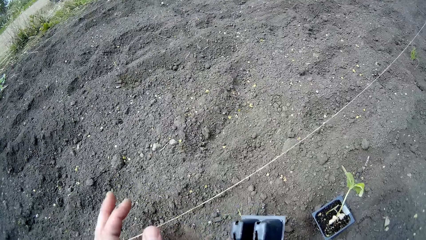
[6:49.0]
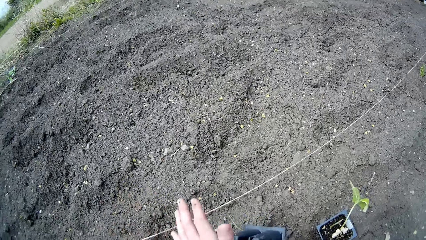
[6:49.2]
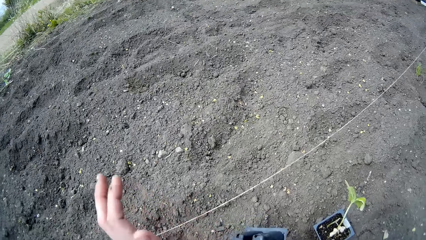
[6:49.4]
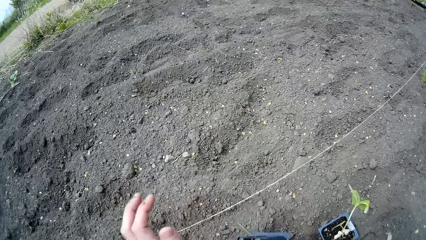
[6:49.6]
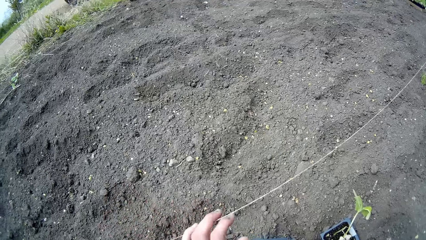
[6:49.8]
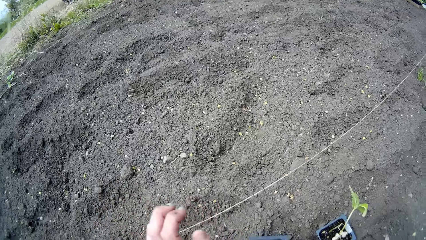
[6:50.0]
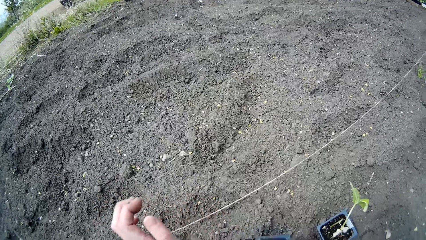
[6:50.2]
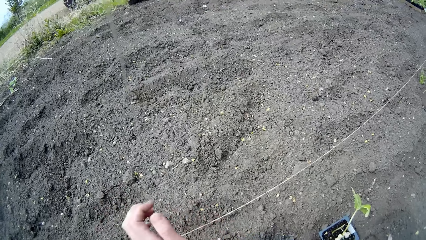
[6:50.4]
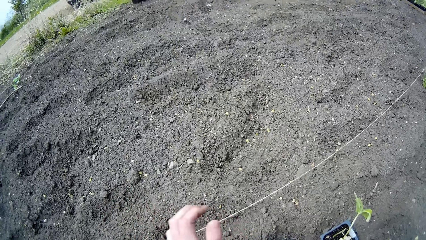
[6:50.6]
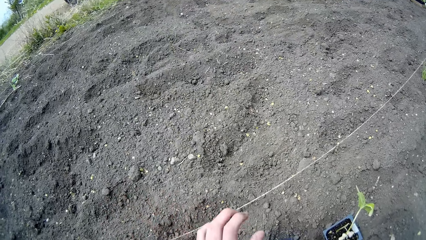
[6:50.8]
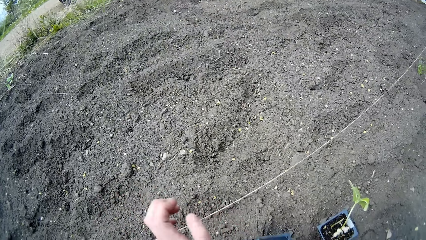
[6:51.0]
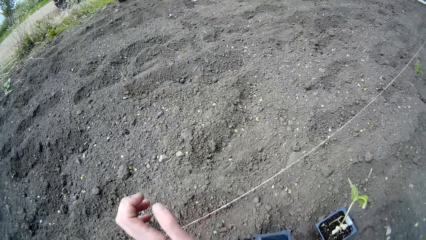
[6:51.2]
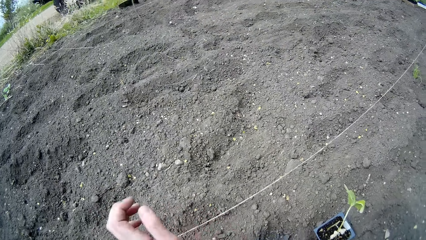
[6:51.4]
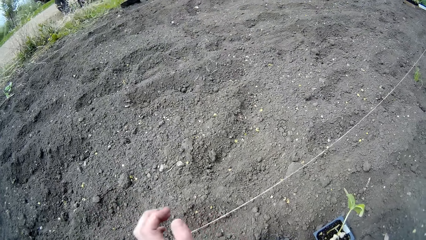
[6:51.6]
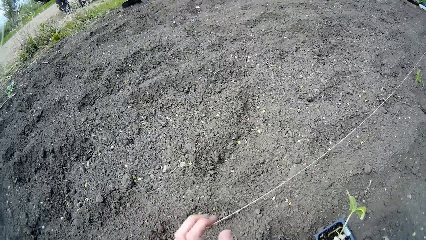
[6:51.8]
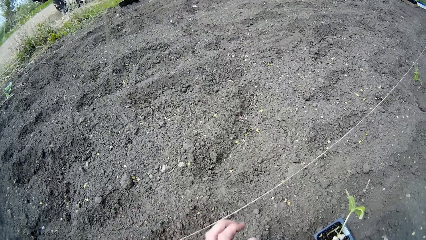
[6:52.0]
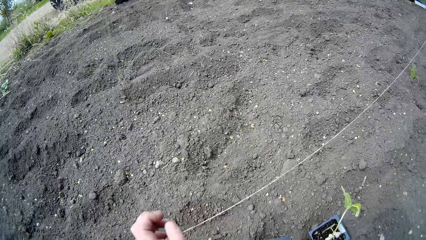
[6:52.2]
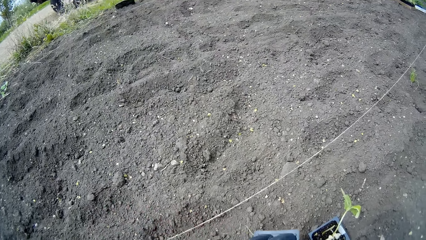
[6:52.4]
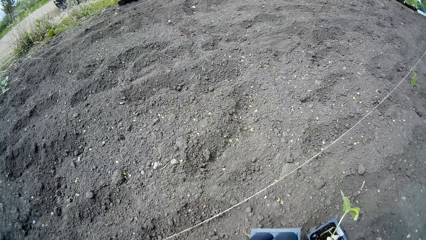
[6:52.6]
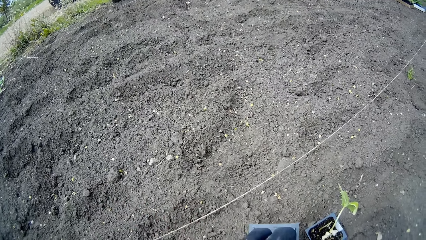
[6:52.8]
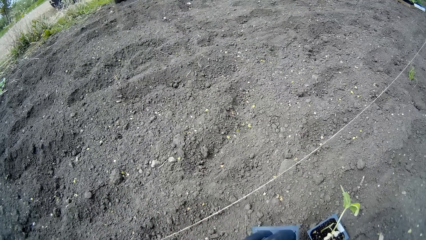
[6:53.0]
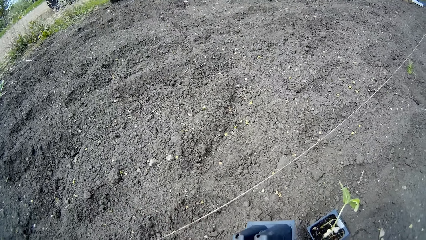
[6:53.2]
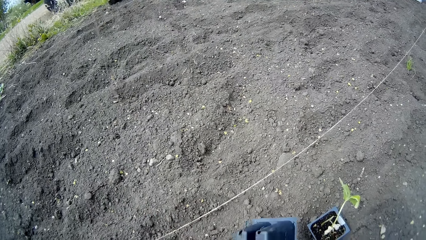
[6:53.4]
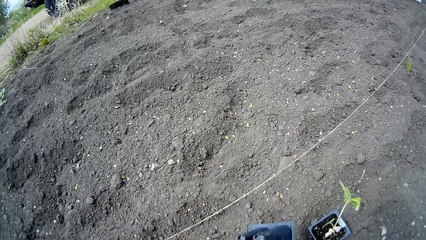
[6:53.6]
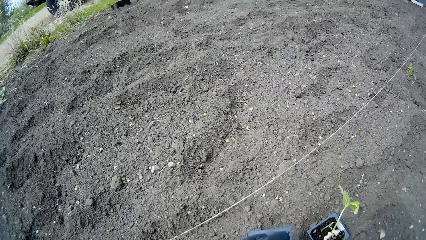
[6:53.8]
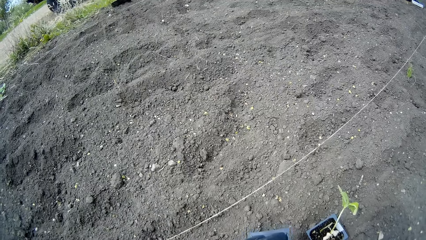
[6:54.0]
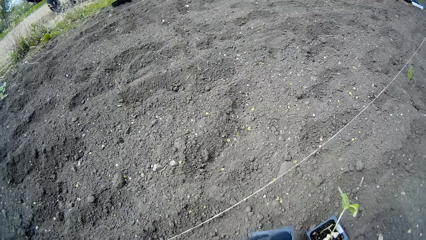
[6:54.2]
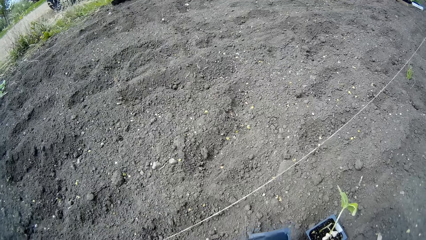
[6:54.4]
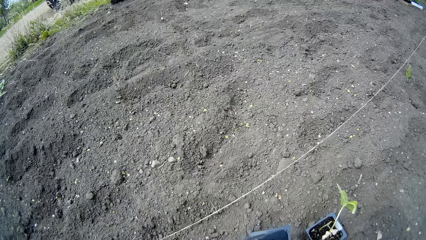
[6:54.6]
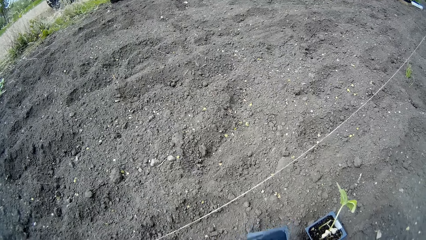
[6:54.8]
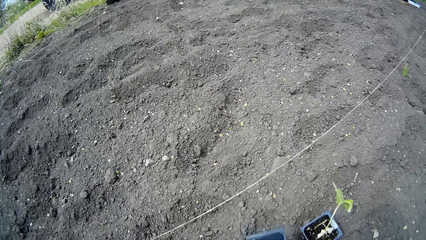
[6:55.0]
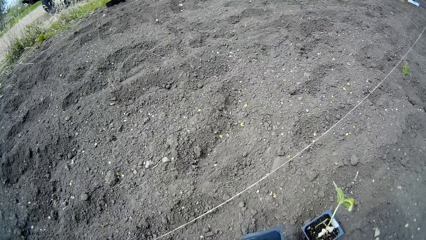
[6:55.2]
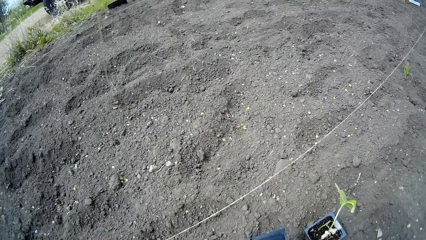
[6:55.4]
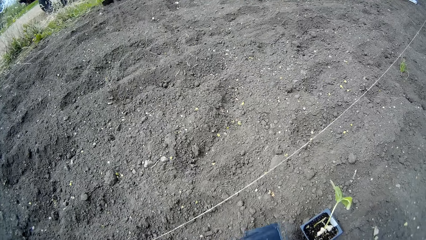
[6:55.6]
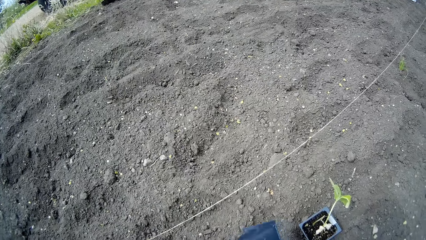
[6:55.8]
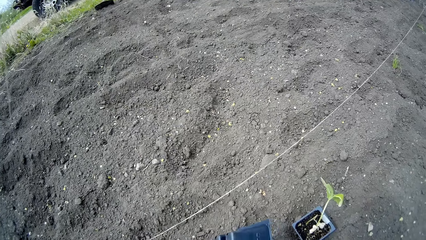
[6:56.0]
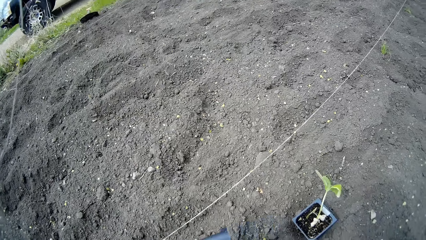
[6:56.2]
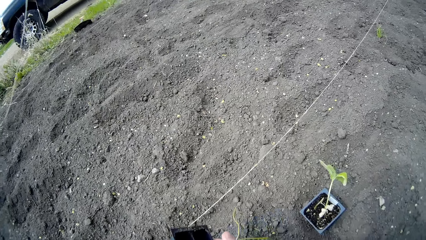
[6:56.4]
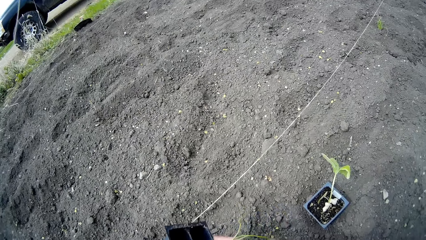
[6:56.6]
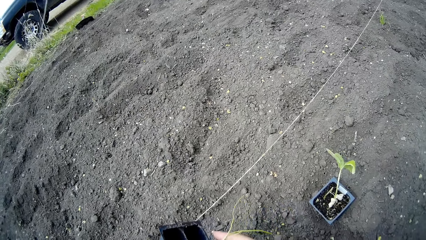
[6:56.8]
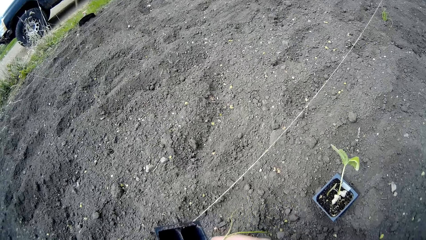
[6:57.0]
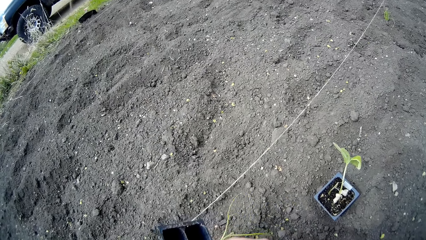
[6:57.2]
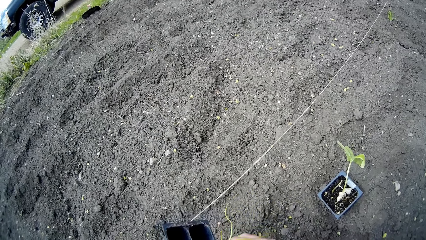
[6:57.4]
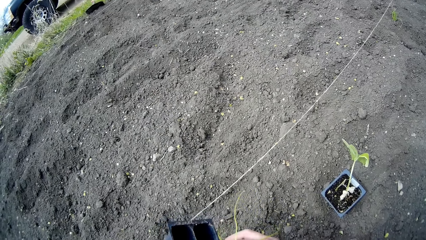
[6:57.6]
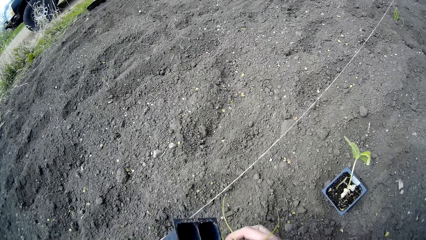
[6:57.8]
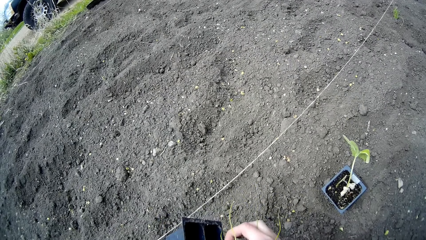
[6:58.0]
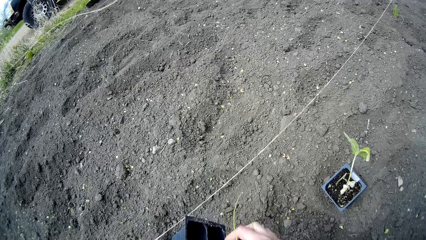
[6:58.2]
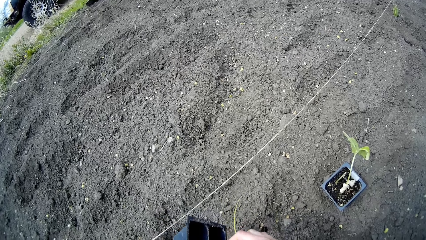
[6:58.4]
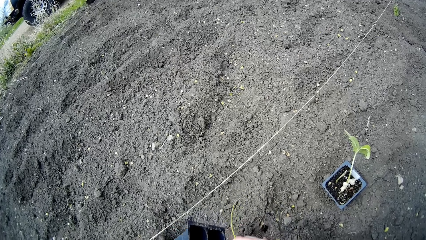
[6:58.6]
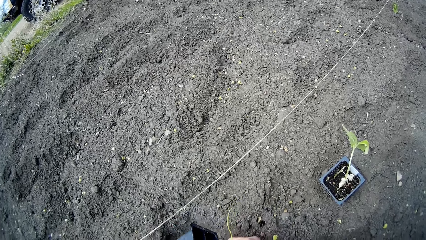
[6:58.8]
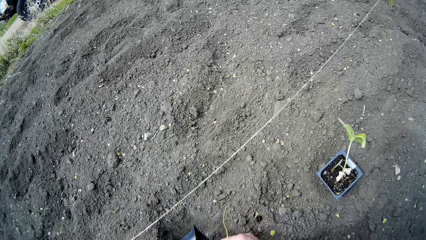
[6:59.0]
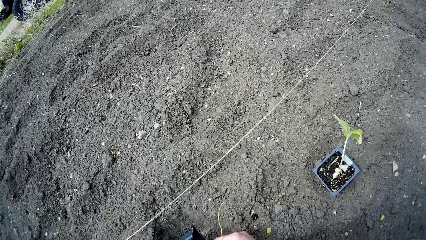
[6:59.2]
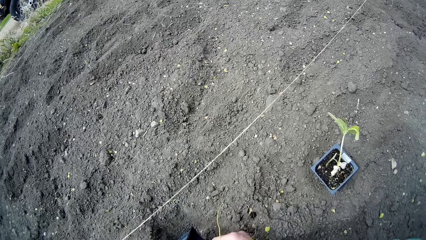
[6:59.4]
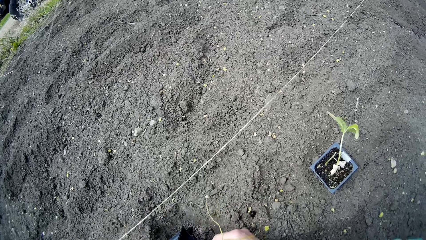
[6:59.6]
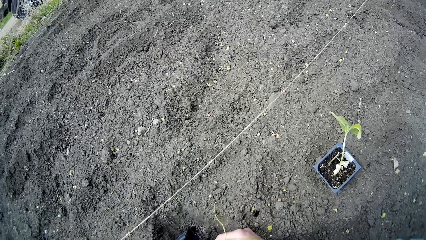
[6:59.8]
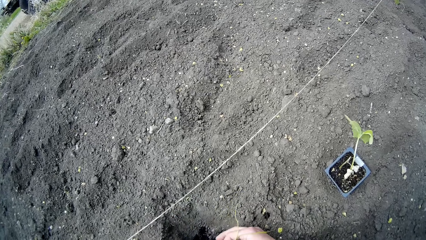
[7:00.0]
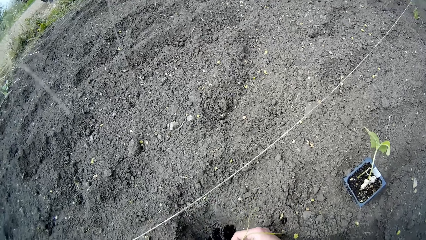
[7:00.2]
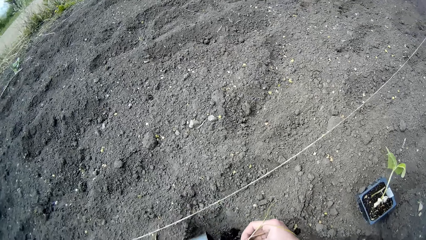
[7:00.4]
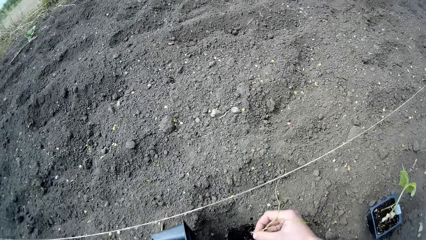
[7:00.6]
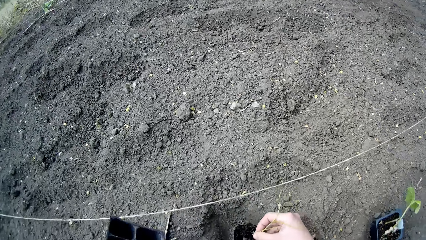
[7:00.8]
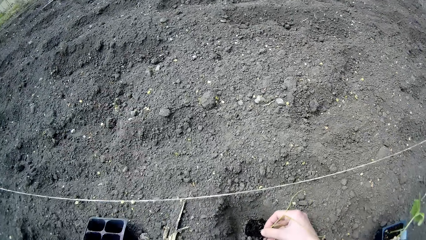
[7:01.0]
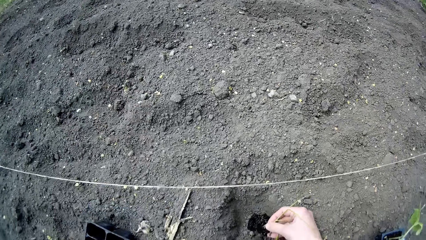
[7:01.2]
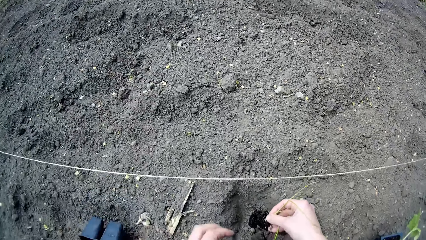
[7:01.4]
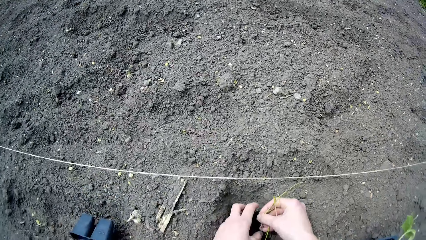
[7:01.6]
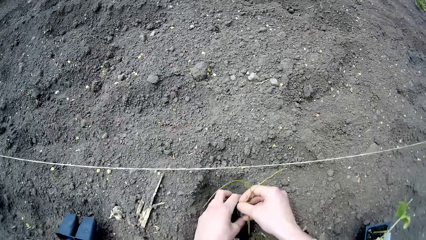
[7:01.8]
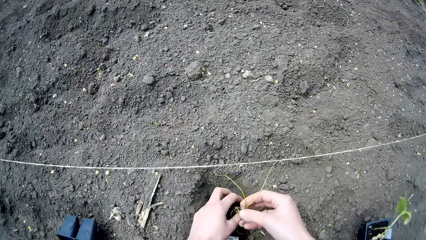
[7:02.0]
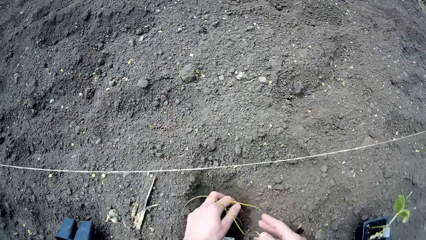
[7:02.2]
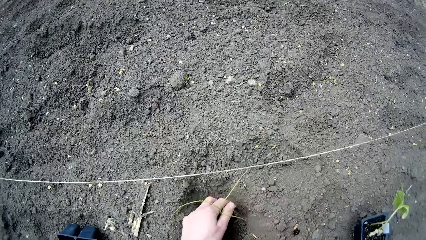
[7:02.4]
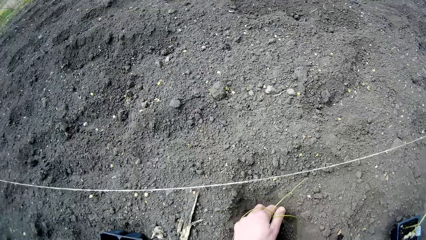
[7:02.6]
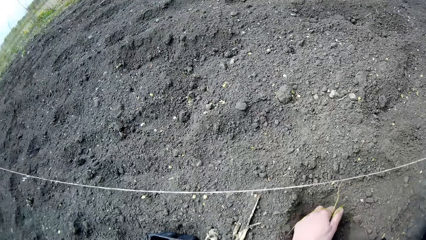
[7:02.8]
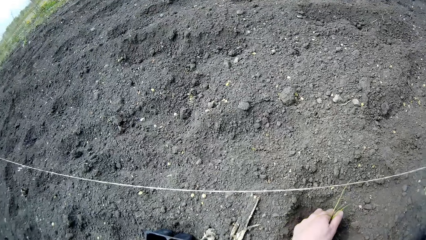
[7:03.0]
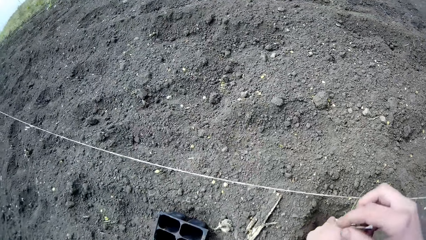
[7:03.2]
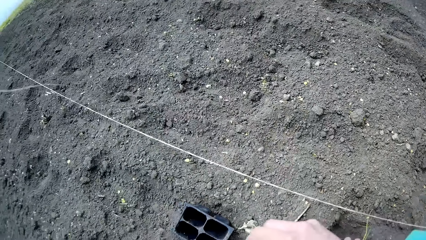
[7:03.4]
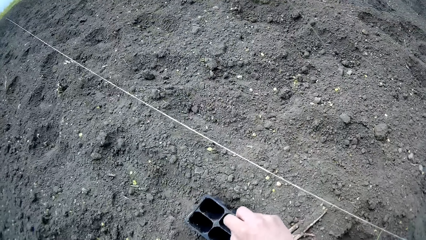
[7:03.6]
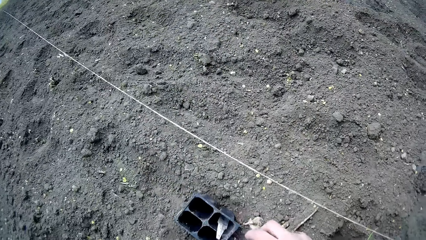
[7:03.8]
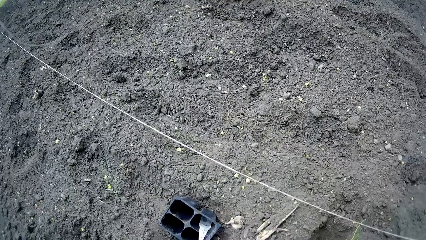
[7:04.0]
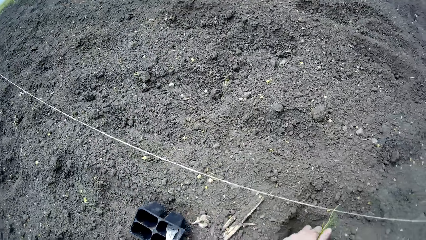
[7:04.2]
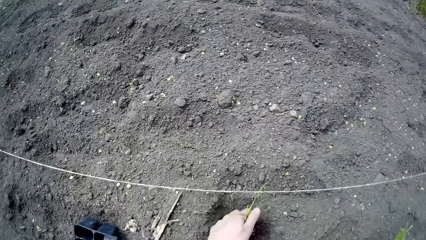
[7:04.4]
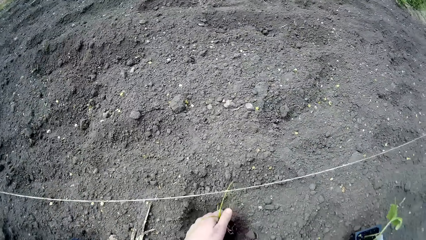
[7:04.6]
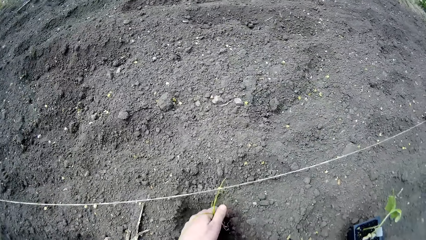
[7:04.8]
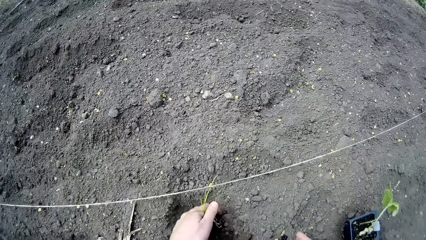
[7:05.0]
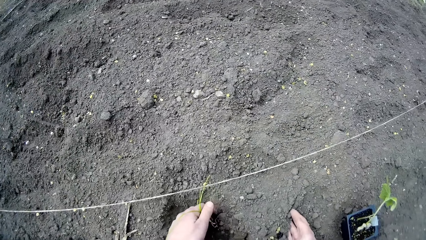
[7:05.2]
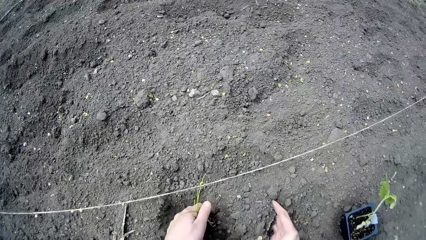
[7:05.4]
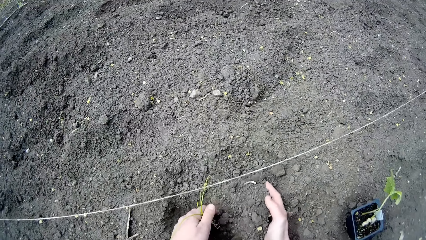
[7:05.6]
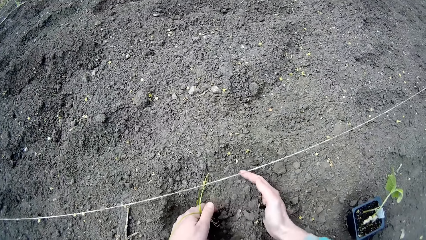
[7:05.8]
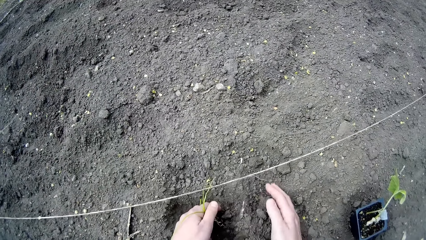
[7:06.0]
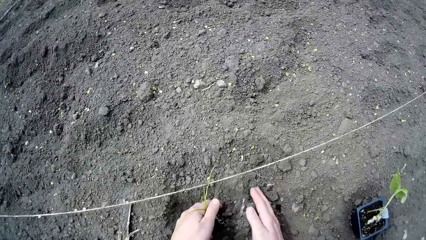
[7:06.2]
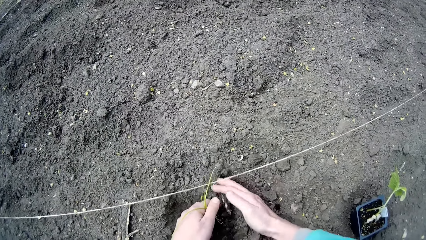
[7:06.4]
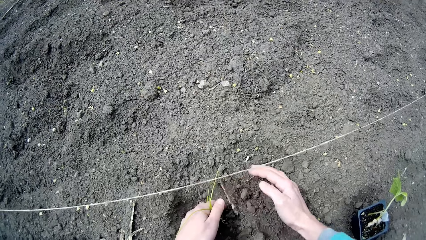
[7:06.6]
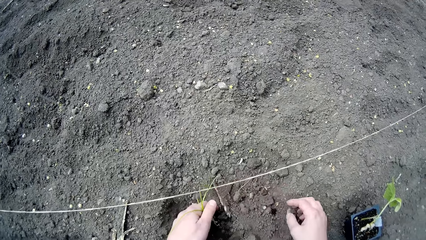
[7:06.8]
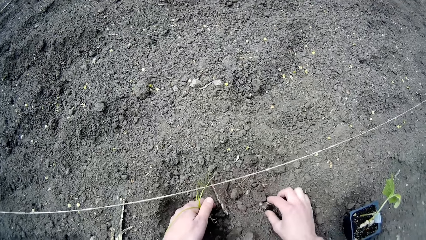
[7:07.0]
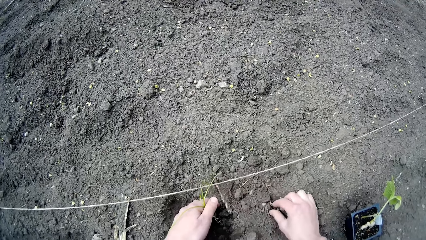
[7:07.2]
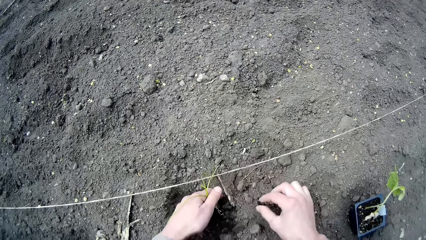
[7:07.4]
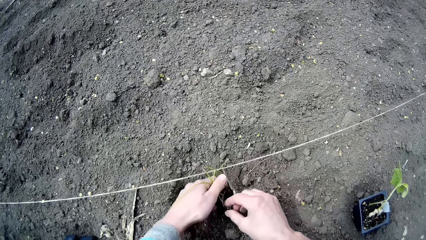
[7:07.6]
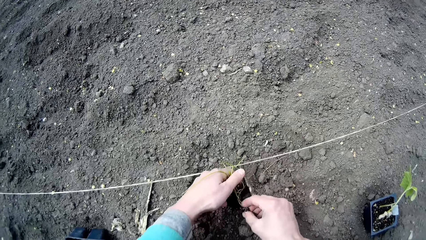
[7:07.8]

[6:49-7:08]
The camera wearer hits the container of seedlings with her left hand. She takes out a seedling from the container of seedlings with her right hand. She places the seedling in the hole on the ground. She drops the container aside. She drops a plastic in her right hand into the container of seedlings. She puts the tag in the container. She gathers soil over the root of the seedling with her right hand. She puts soil around the seedling.
